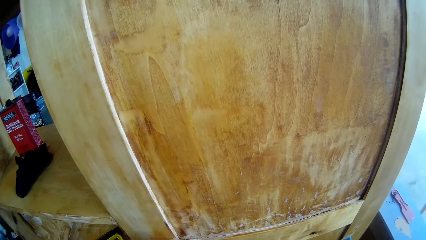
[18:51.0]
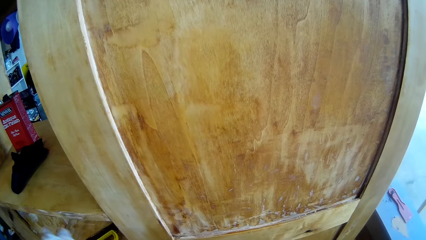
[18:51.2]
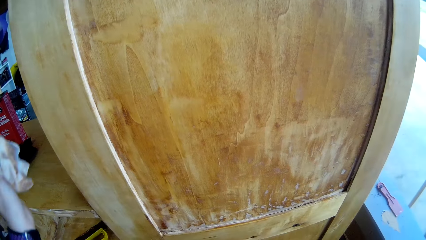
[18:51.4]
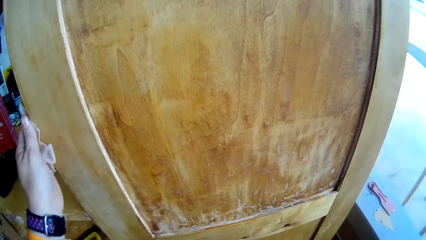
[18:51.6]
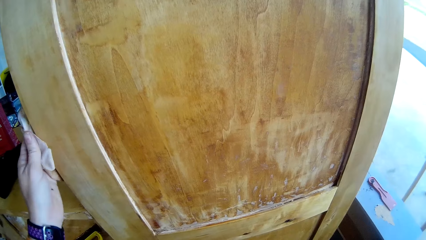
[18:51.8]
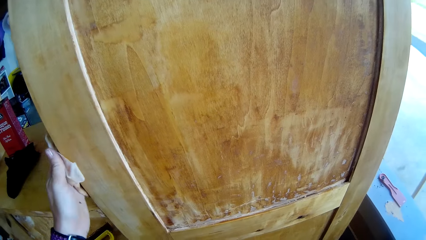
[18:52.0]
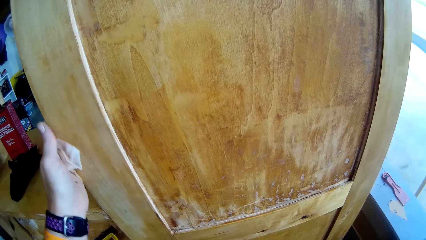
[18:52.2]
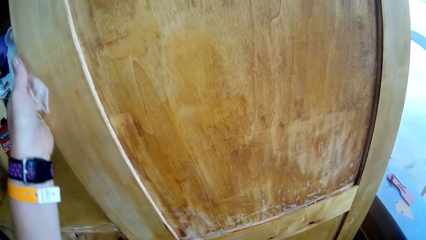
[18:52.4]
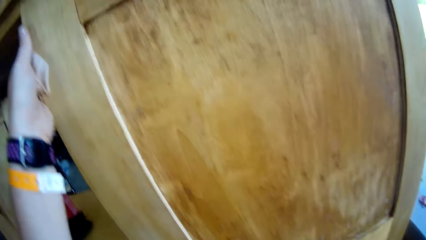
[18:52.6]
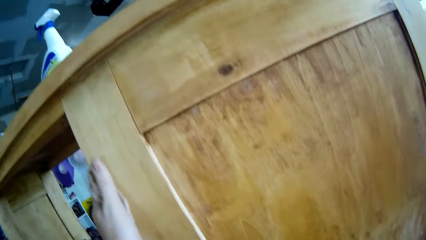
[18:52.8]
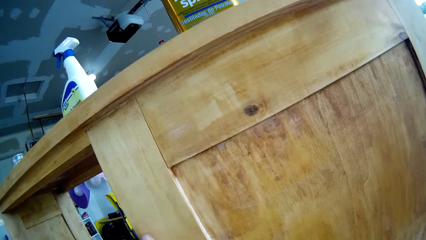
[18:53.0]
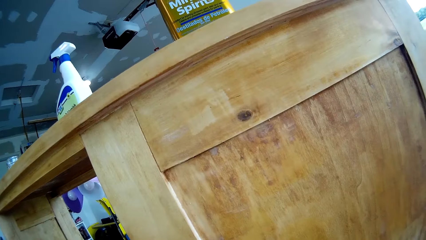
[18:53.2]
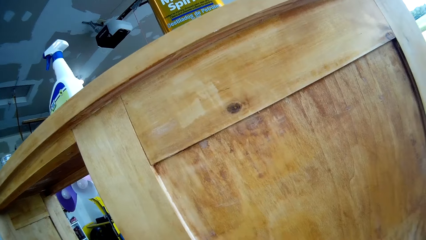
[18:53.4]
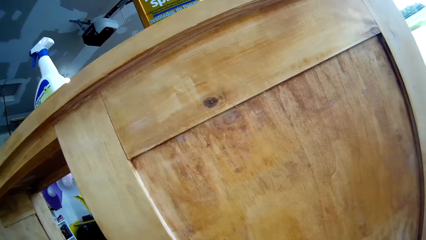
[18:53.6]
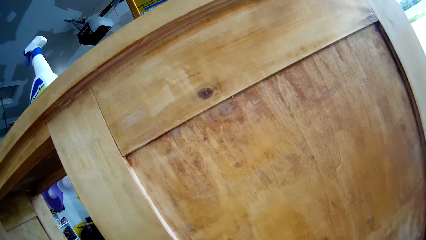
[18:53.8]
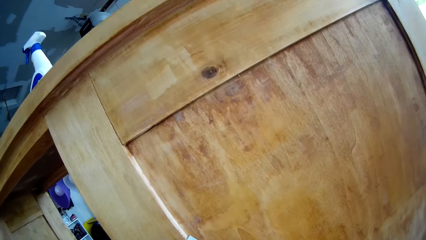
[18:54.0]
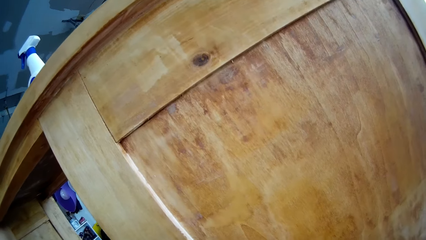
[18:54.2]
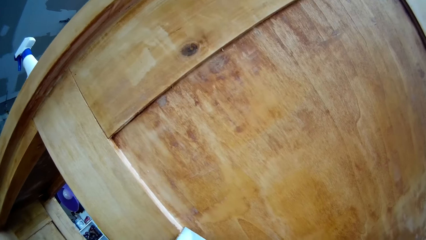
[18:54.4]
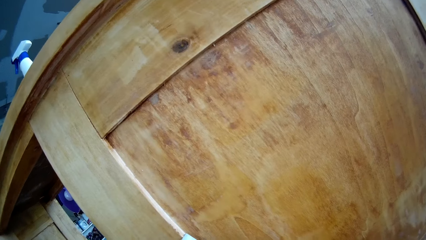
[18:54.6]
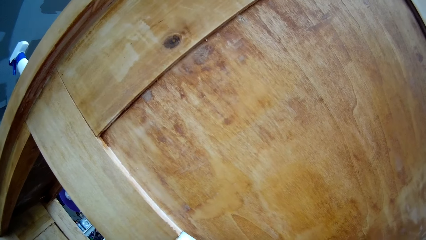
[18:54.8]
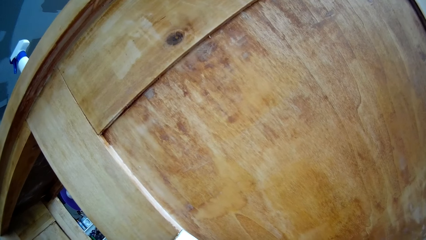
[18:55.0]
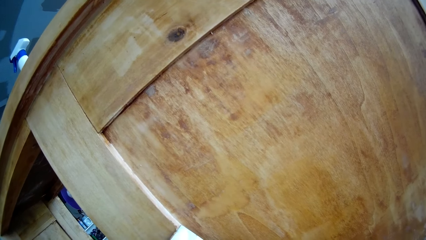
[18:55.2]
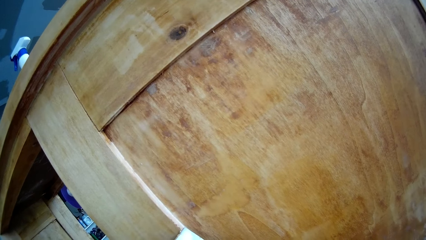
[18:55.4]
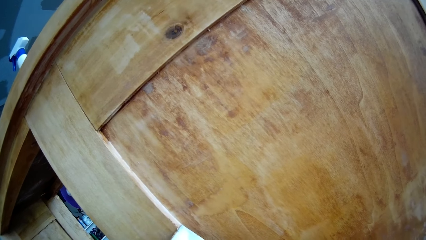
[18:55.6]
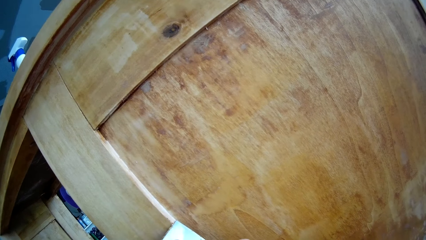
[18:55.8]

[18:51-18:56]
The camera wearer holds the cupboard with the left hand. They wipe the cupboard with the cloth. They scrape the cupboard with a scraper.

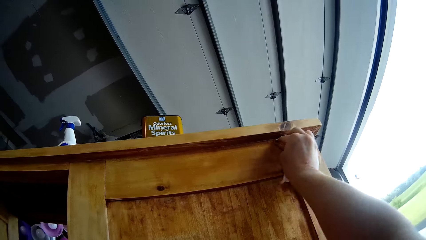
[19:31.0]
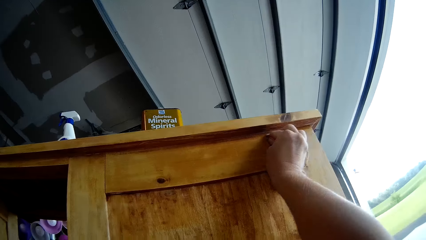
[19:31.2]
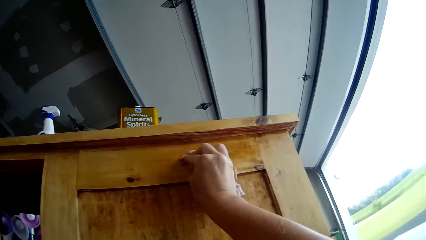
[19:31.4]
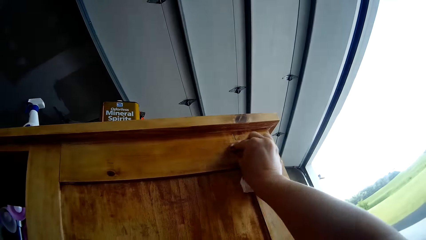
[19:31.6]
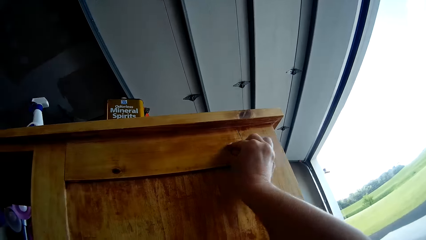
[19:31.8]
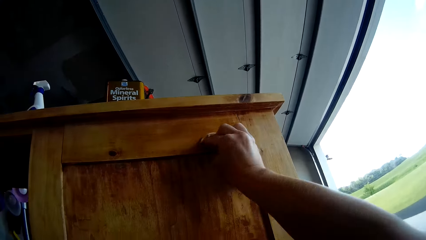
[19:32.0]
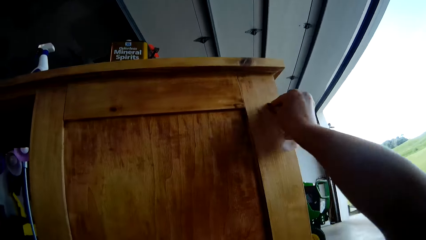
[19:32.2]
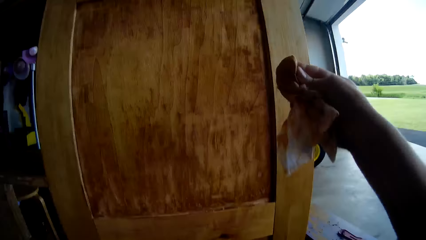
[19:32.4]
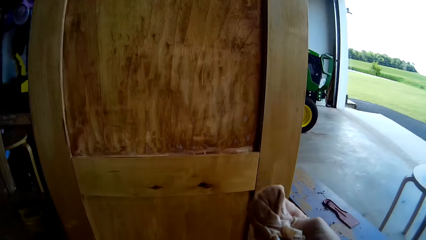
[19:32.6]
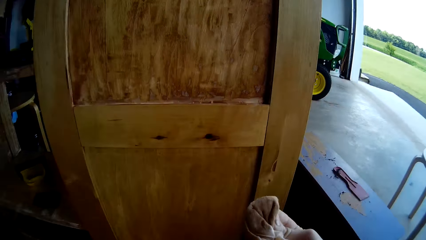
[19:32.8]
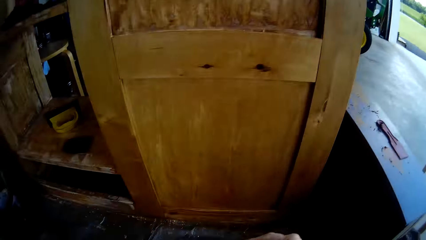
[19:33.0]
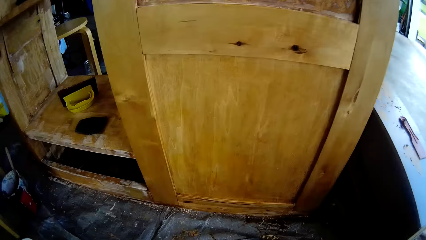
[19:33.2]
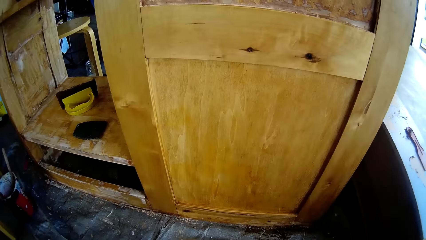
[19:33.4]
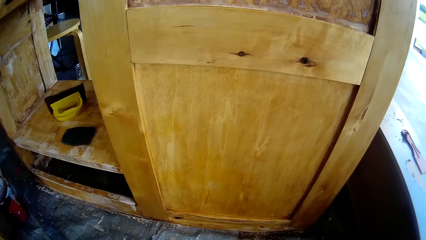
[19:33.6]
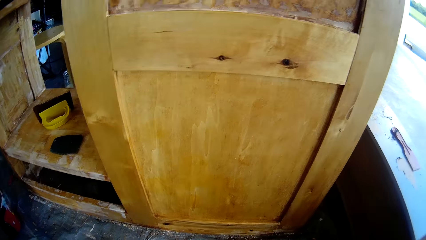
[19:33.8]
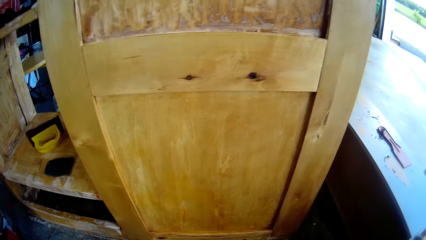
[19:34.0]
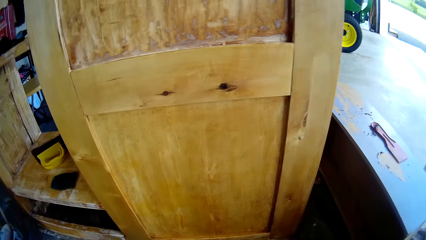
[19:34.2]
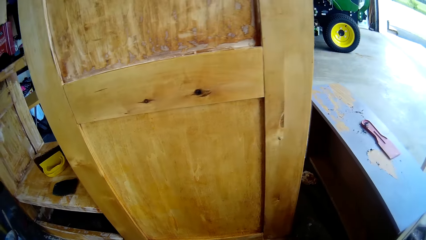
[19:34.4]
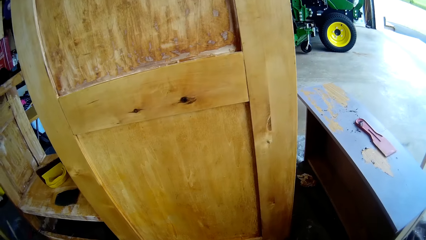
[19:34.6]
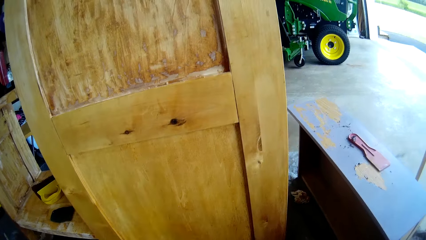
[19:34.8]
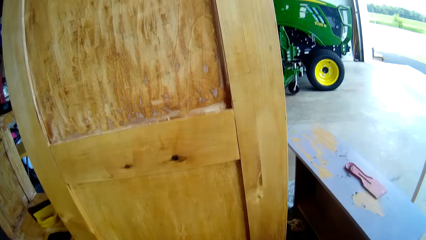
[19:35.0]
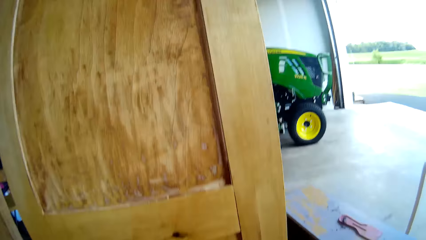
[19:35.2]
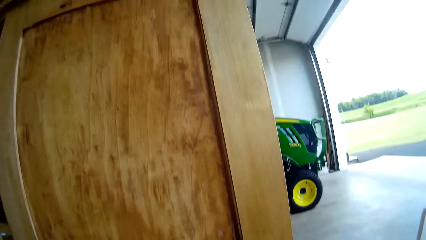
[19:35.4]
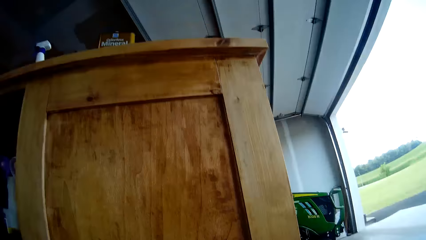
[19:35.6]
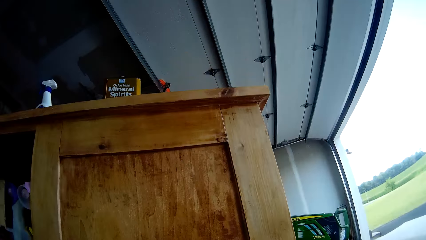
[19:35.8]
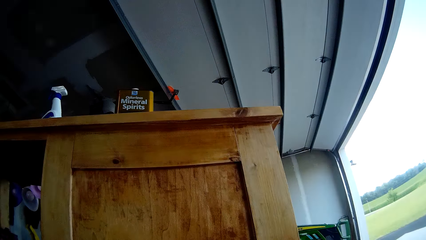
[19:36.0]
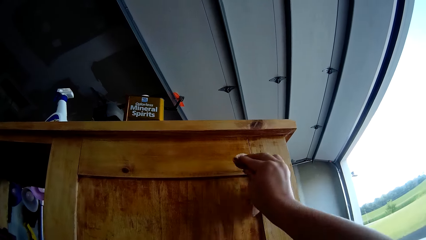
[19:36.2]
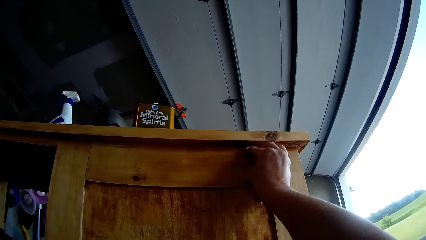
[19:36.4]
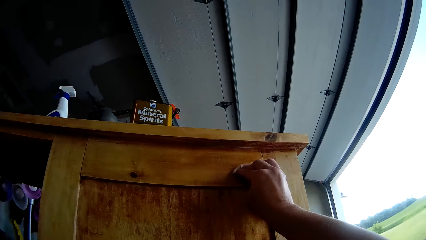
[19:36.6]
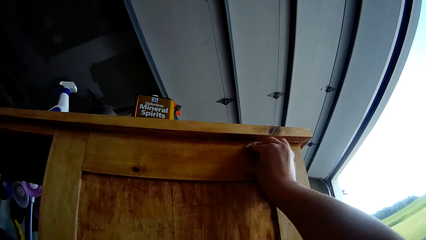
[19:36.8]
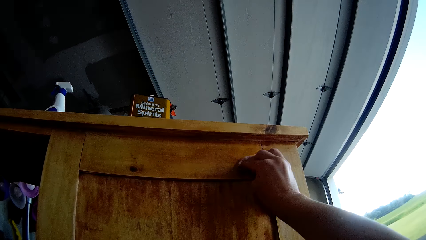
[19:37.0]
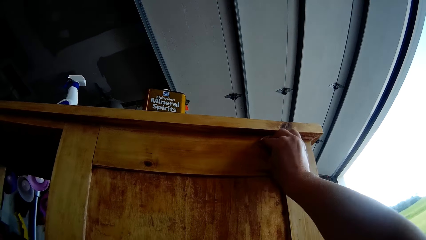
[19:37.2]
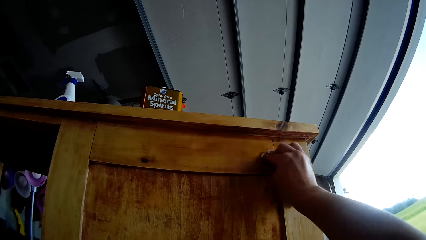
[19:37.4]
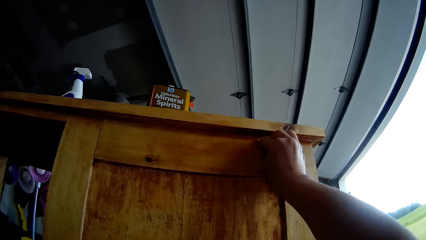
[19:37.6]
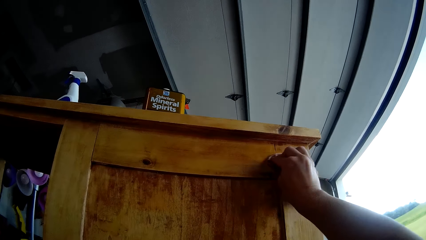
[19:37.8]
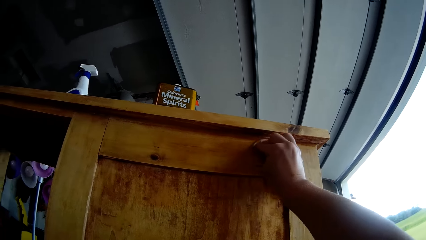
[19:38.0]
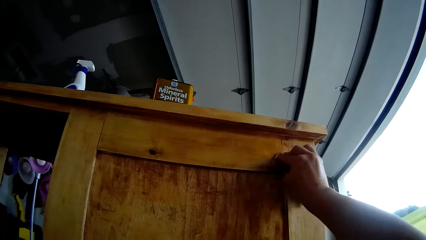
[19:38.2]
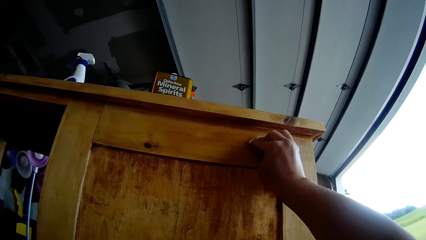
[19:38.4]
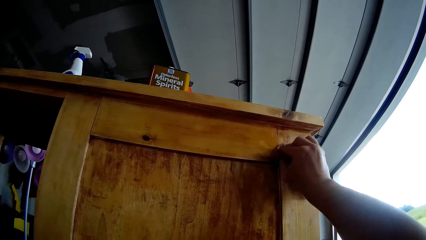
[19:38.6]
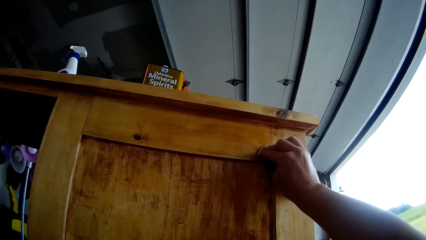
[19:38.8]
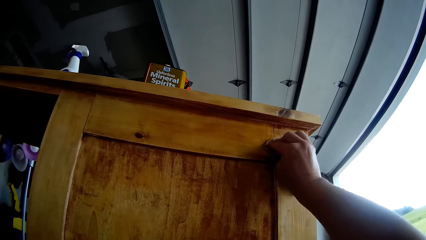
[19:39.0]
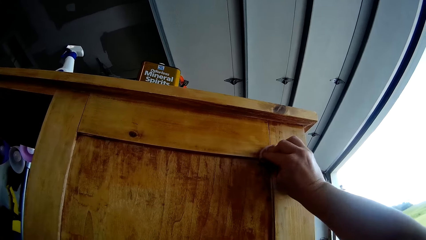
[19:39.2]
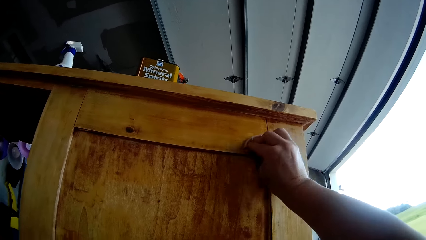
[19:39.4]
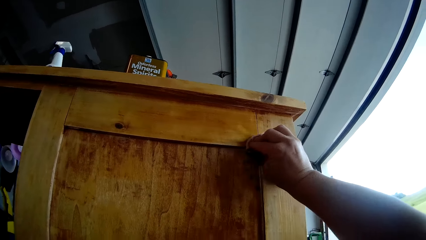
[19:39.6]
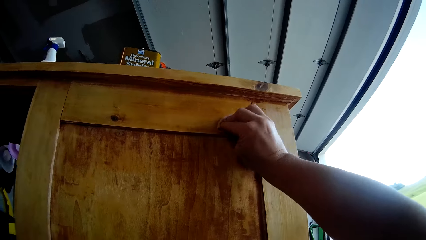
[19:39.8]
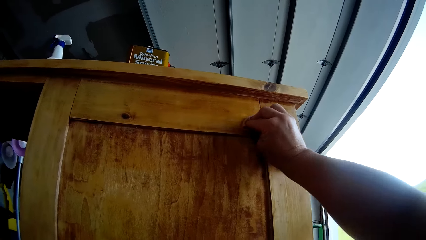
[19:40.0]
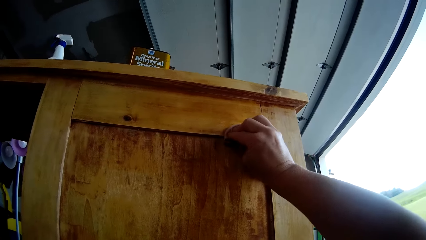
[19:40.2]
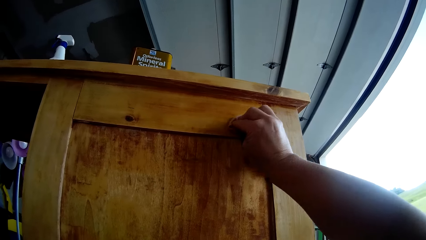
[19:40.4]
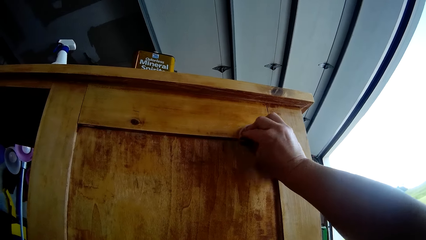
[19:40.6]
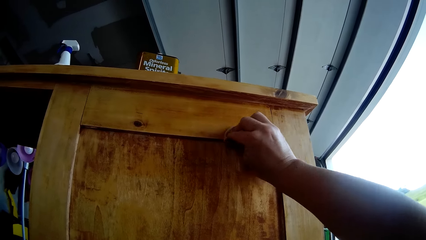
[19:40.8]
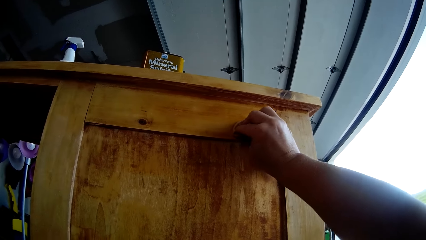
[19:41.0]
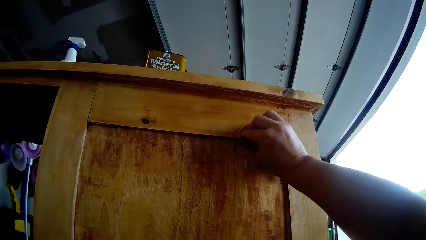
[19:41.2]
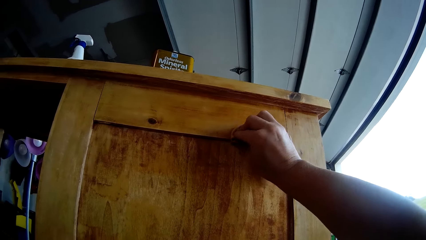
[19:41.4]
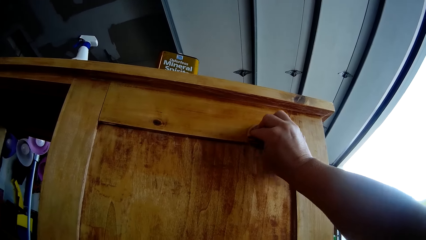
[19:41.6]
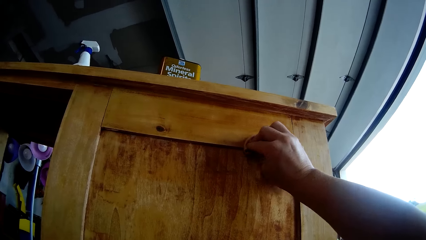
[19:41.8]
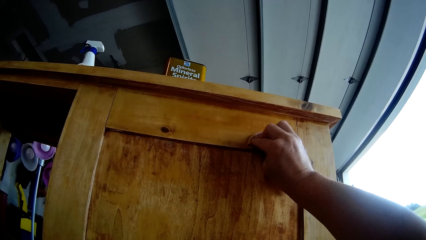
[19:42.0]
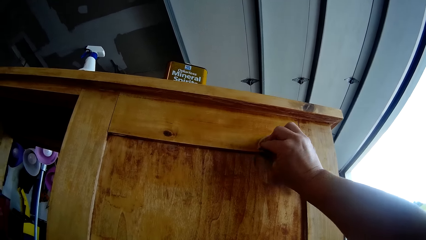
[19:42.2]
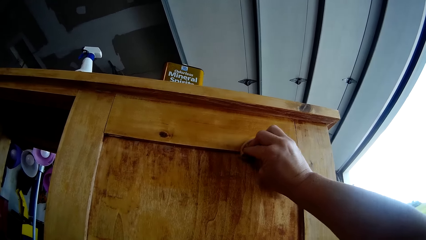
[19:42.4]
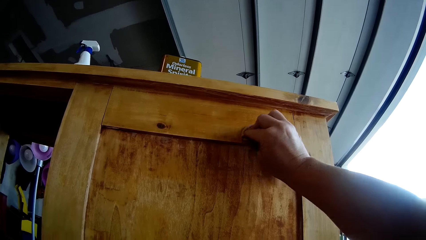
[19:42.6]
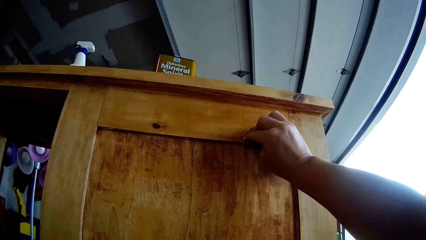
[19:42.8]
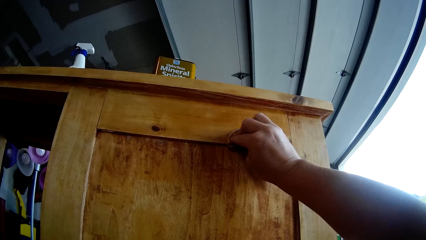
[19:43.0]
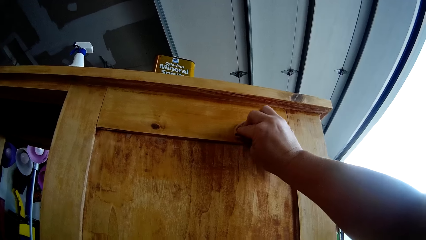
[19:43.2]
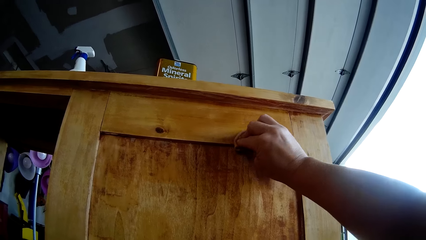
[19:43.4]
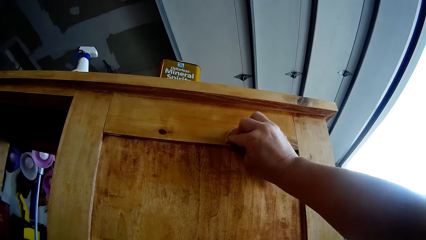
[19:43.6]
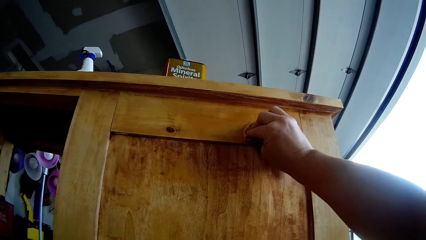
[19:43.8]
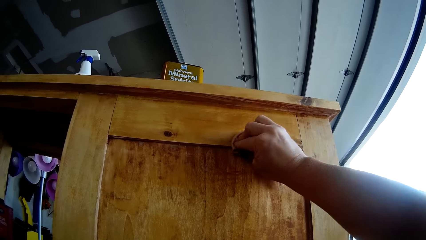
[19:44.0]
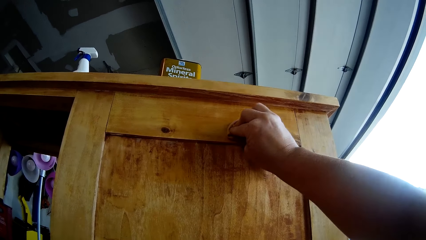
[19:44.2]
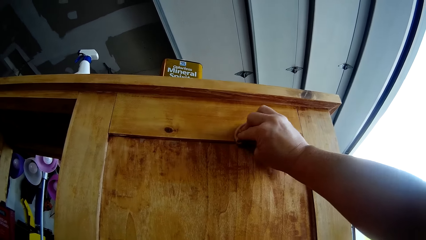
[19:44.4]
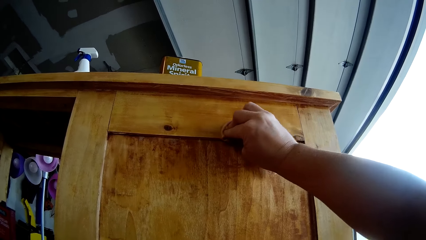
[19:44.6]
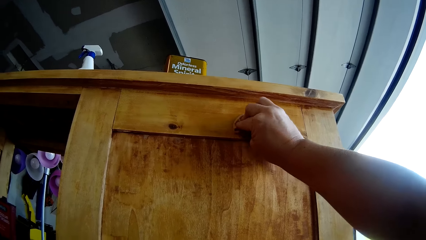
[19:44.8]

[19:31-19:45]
The camera wearer removes the hand from the cupboard. They hold the cloth. They lower the hand. They wipe the cupboard with the cloth.
